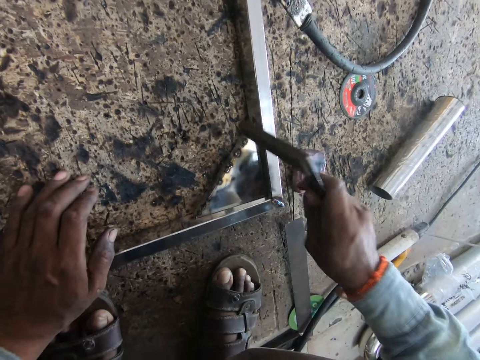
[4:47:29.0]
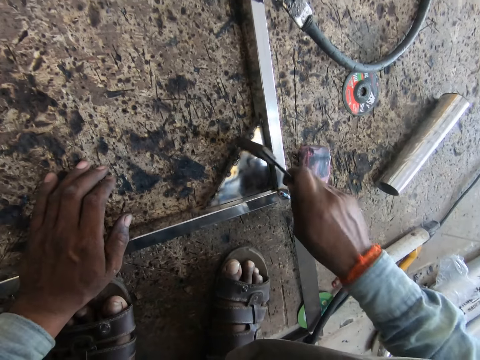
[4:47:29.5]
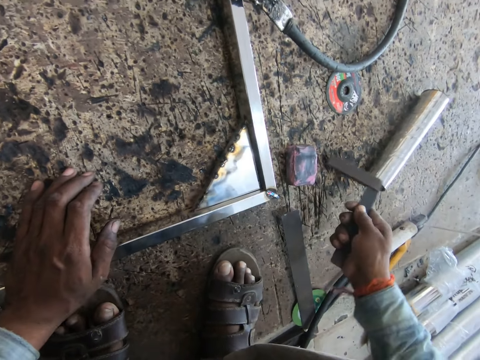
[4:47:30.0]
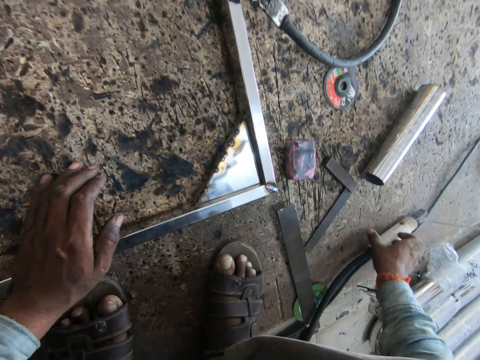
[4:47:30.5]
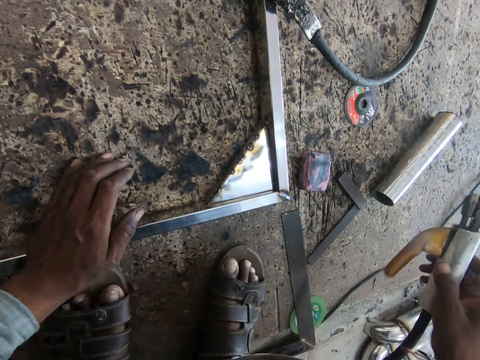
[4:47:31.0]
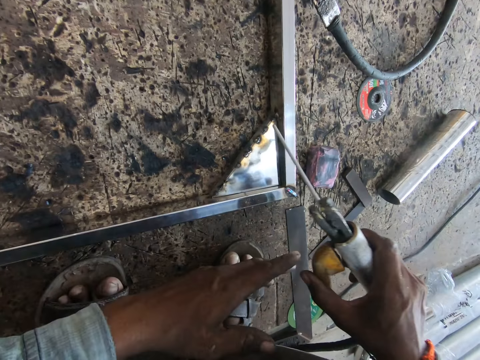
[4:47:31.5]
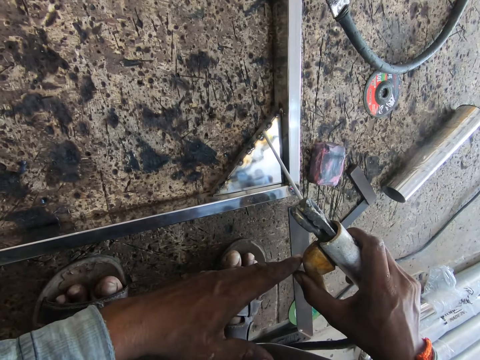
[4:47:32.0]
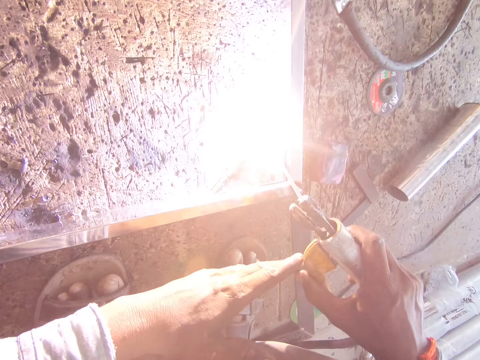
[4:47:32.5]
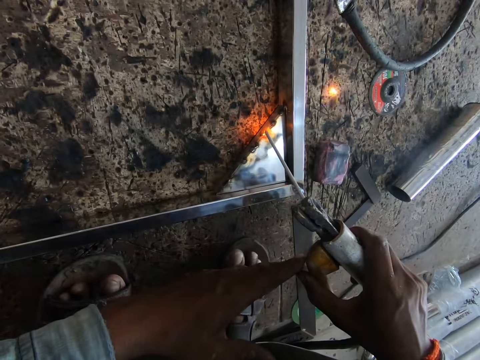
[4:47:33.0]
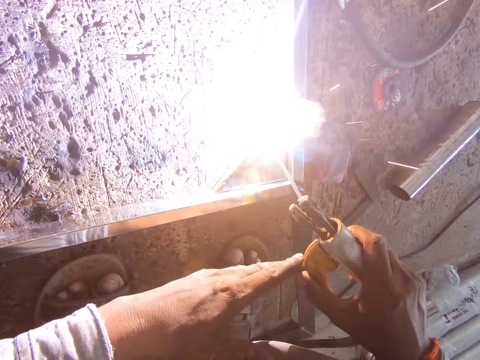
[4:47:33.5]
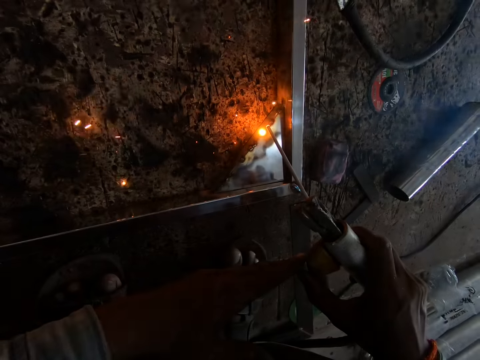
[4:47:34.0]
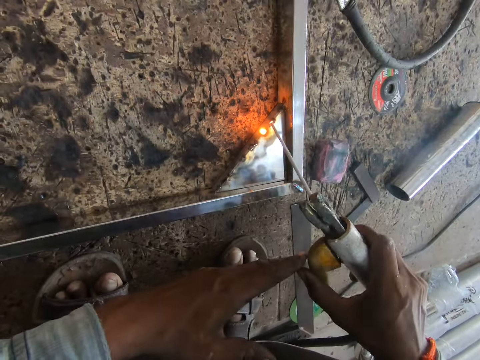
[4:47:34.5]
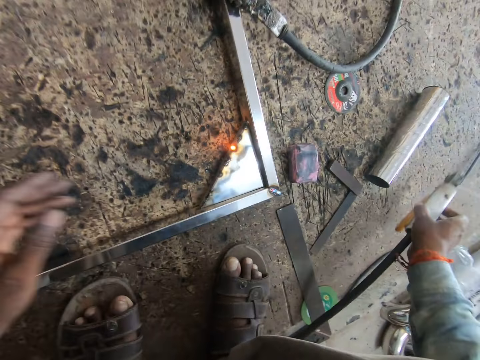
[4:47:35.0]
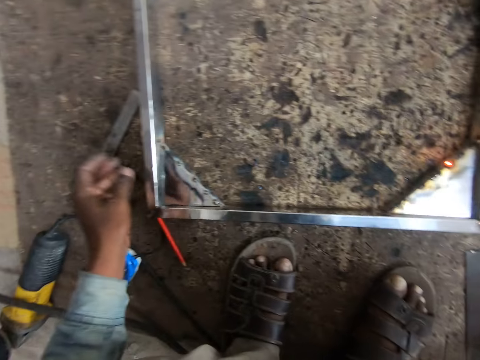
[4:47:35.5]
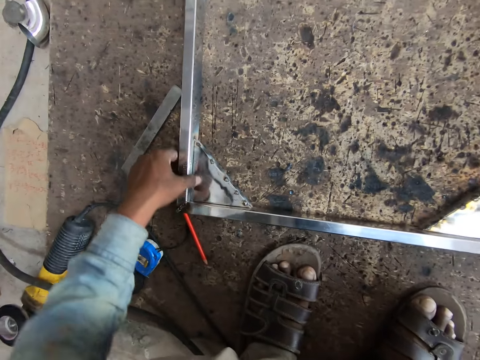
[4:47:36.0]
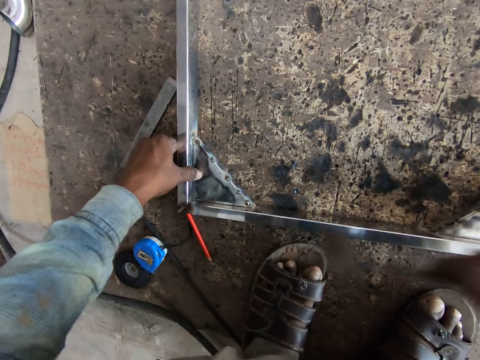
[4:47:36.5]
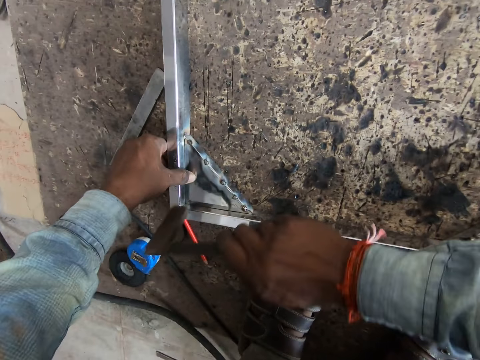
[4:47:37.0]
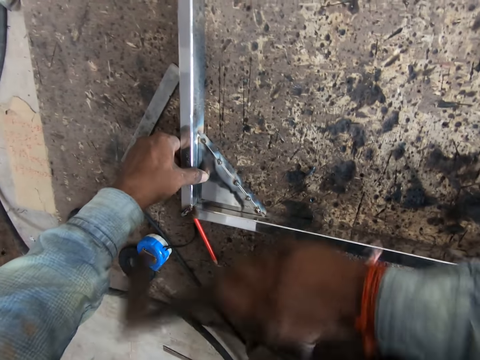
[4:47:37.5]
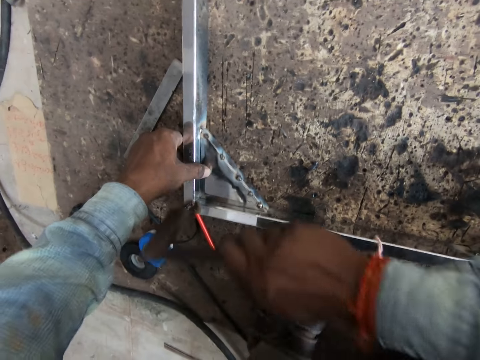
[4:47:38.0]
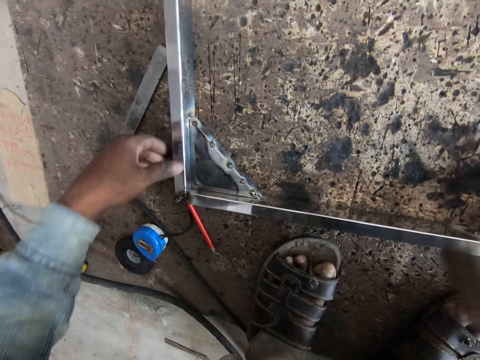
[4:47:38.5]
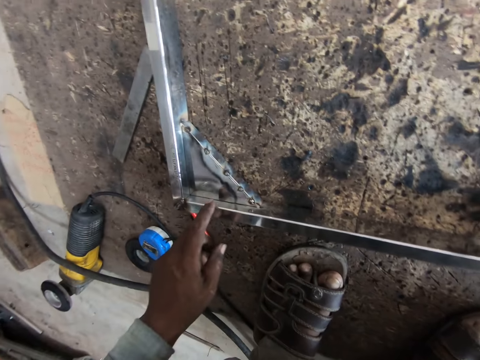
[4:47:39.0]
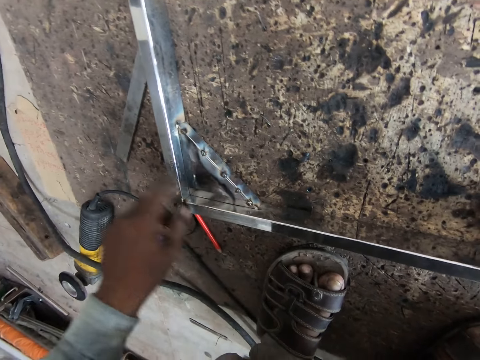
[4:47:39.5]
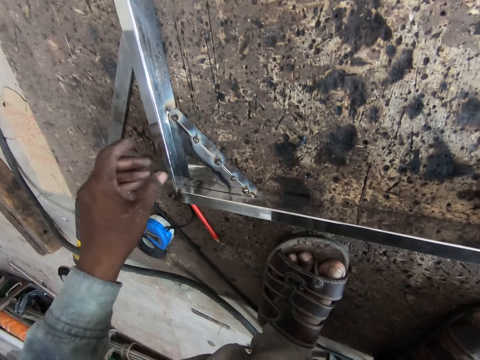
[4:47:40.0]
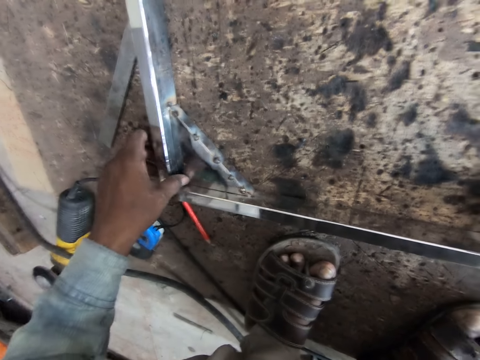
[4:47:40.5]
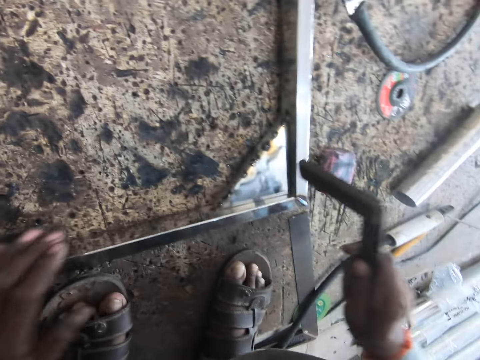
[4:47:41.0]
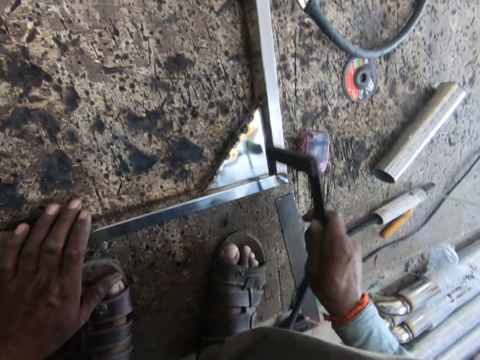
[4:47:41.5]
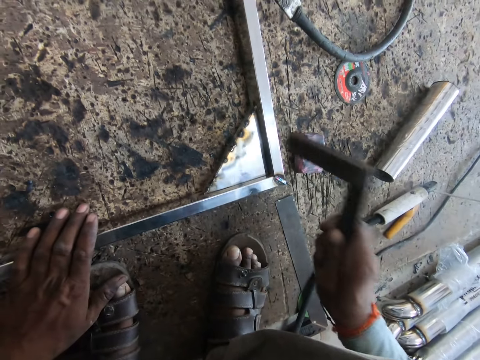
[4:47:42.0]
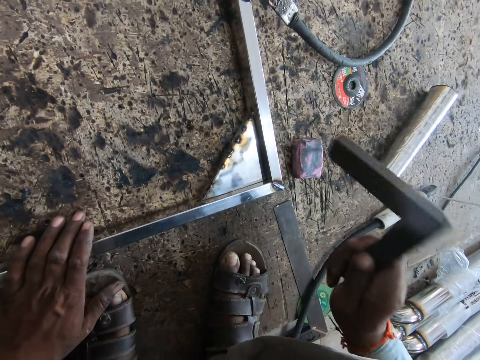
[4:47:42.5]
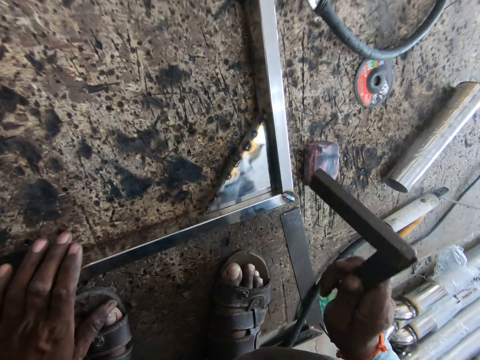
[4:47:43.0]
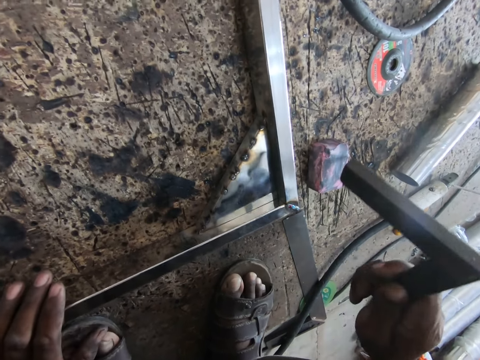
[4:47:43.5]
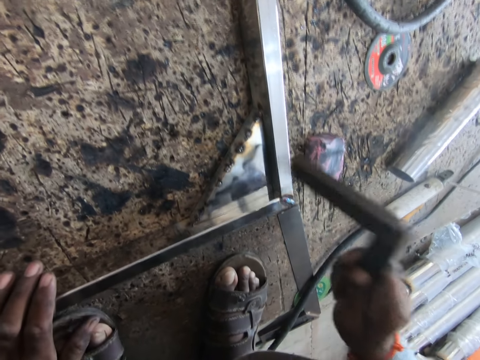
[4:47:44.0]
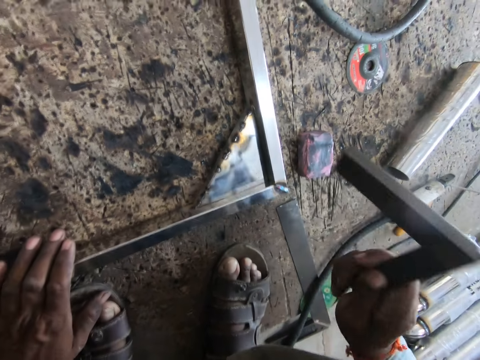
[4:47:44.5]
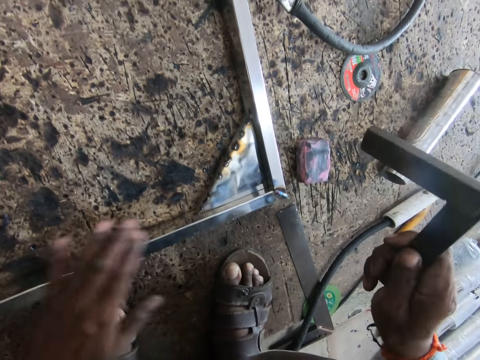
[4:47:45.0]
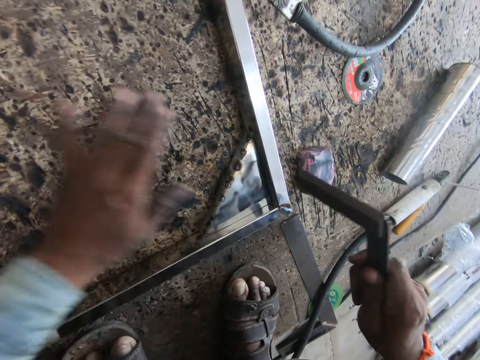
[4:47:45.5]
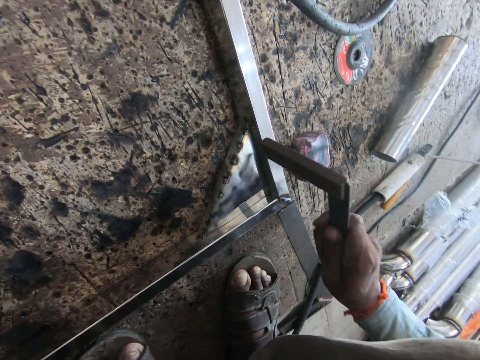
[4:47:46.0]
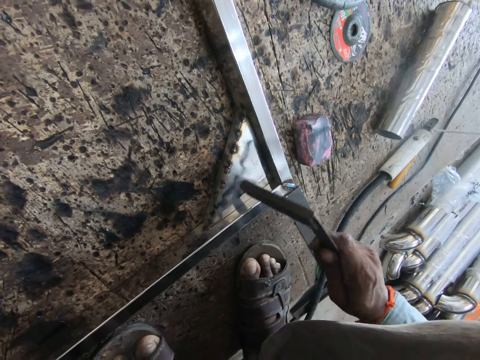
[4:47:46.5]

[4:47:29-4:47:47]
The camera wearer drops the try square on the floor with his right hand. He picks up the welding torch or welding machine from the floor with his right hand. He welds the metal frame with the welding torch in both hands. He taps the welding machine handle using his left hand. He drops the welding torch on the floor with his right hand. He holds the metal frame with his left hand. He hits the metal frame with the try square in his right hand. He puts the square down. He wipes the metal frame using his fingers. He holds the metal frame using his left hand. He turns. He holds the metal frame on the floor with his left hand. He hits the metal frame with the try square in his right hand. He wipes the metal frame using his left hand. He hits the metal frame with the square.

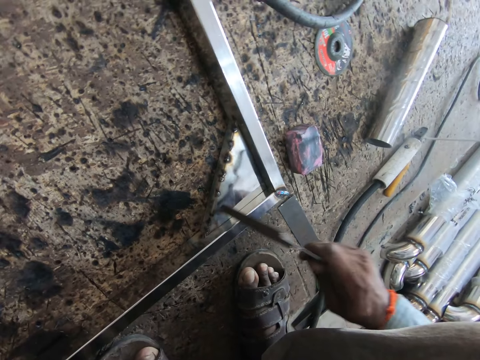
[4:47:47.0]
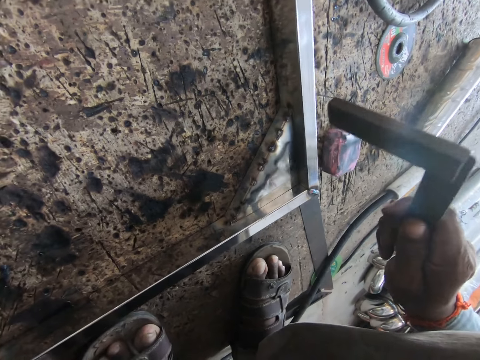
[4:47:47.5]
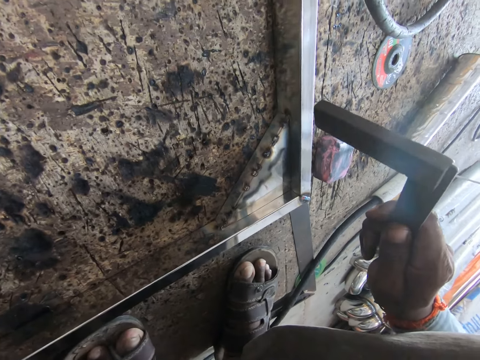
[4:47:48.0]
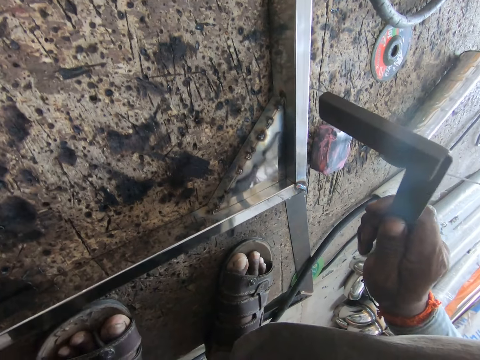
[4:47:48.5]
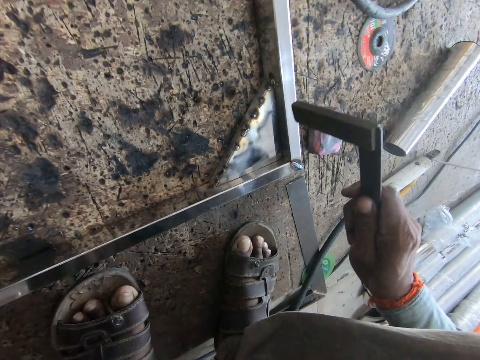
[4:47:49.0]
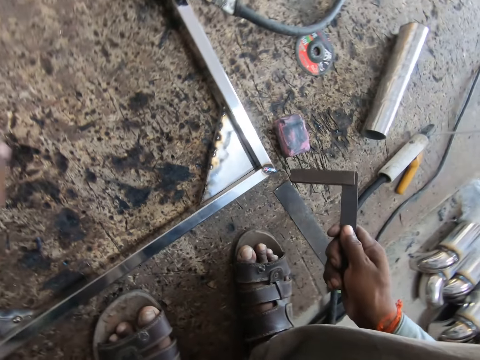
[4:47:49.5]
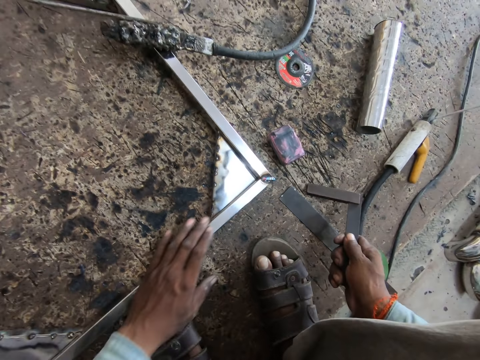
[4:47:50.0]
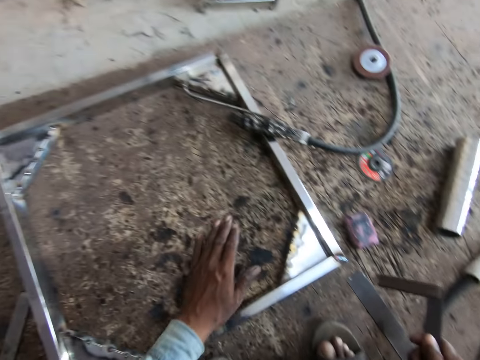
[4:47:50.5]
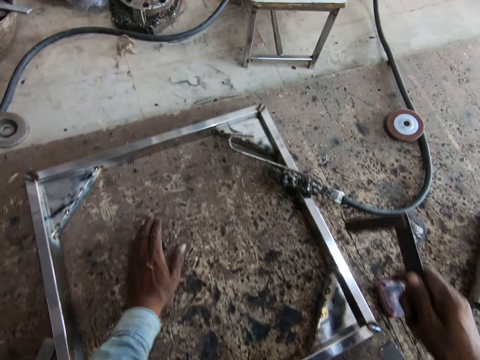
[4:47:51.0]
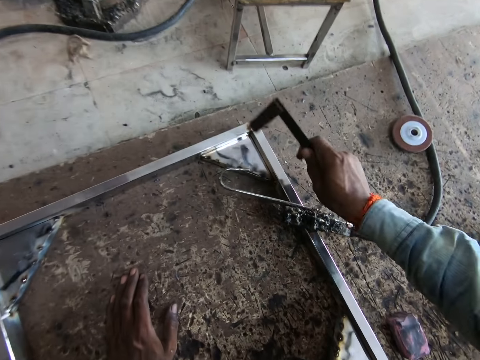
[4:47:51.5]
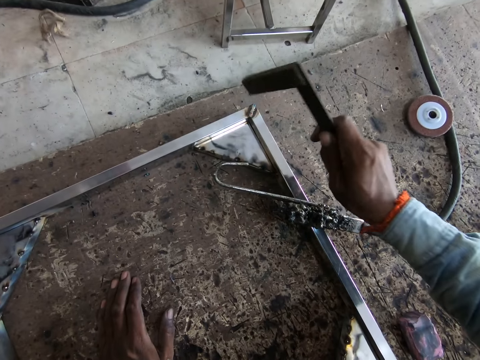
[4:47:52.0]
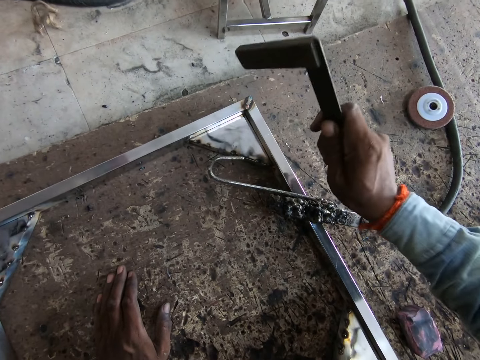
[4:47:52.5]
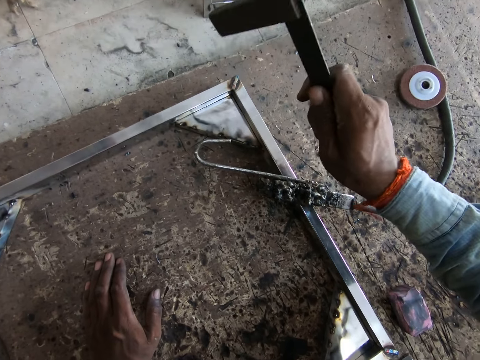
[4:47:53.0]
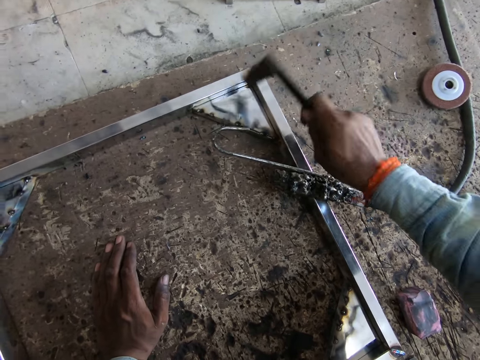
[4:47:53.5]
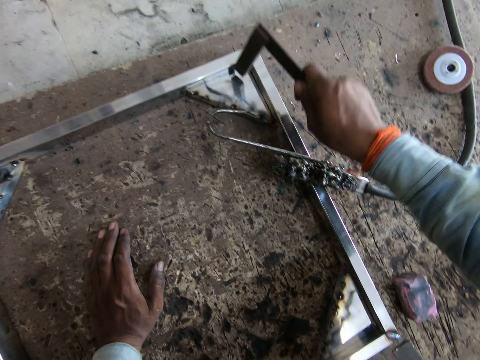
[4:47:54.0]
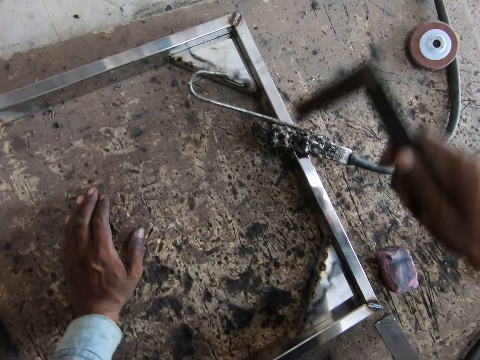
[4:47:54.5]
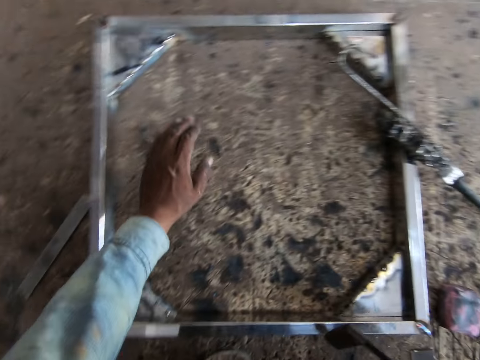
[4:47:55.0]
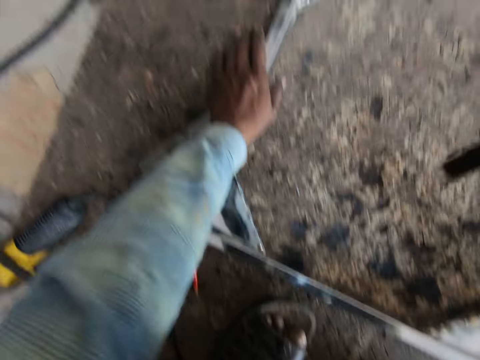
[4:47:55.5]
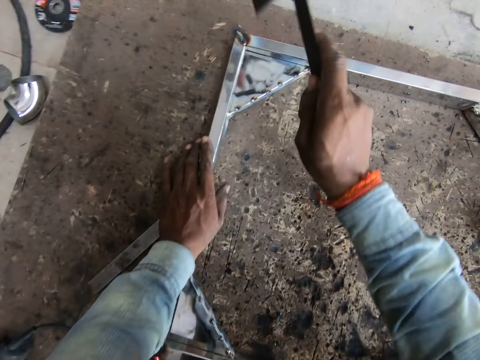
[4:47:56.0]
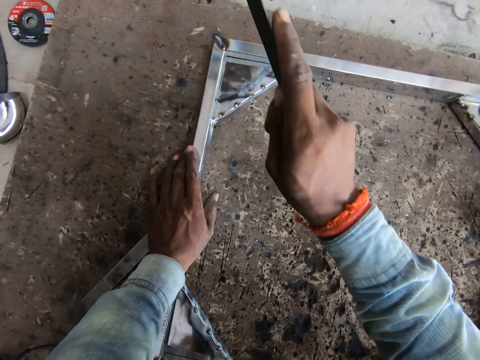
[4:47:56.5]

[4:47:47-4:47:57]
The camera wearer wipes the metal frame using his left hand. He touches the floor with his left hand. He hits the metal frame with the square. He touches the frame of the metal frame using his left hand. He holds the metal frame on the floor with his left hand. He hits the metal frame with the try square in his right hand.
